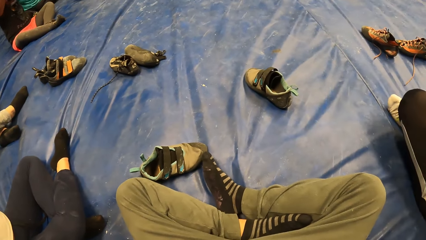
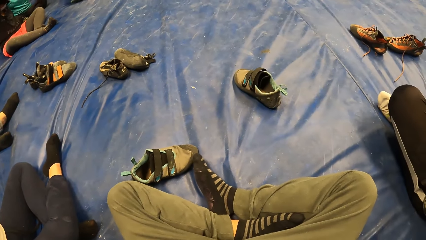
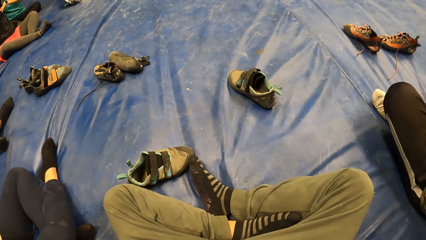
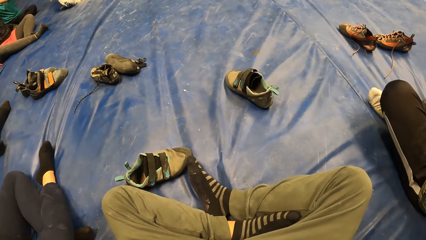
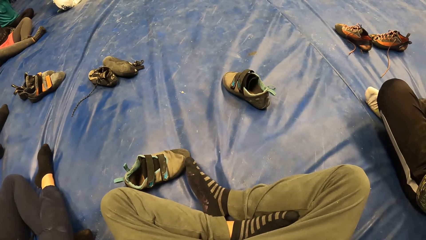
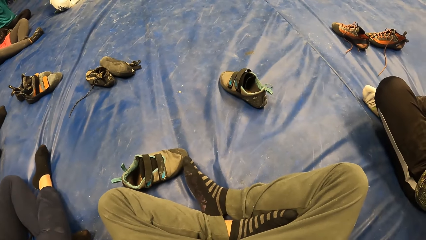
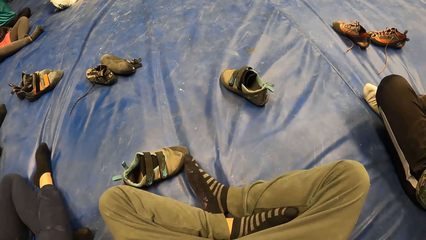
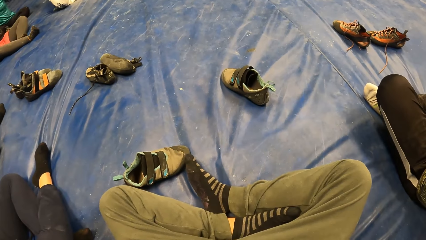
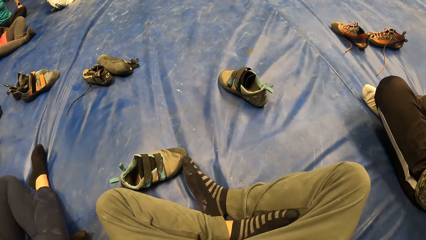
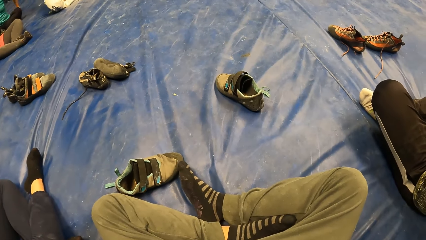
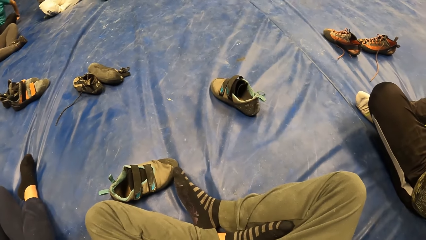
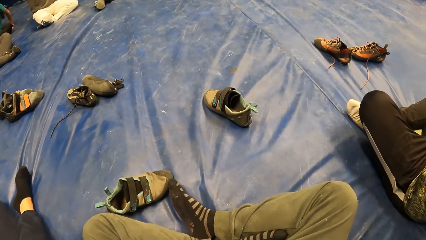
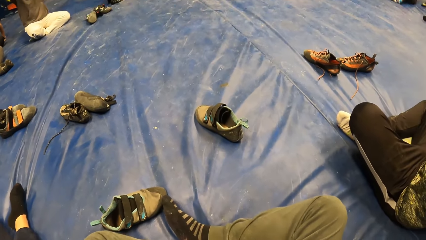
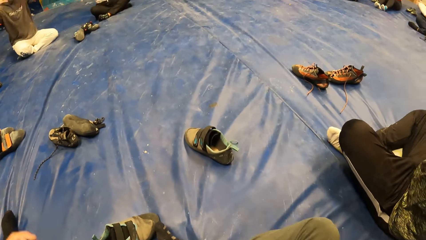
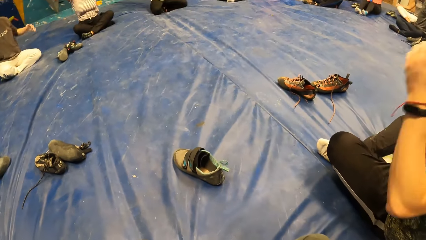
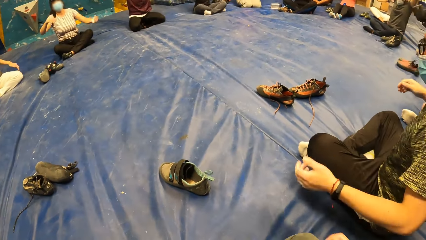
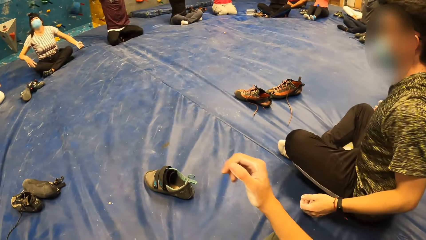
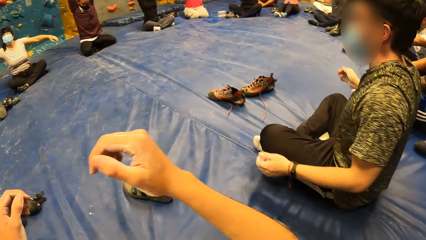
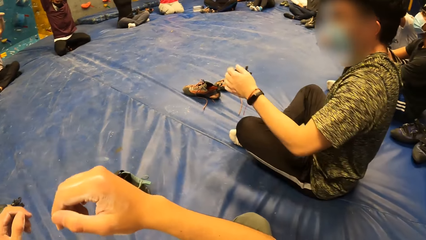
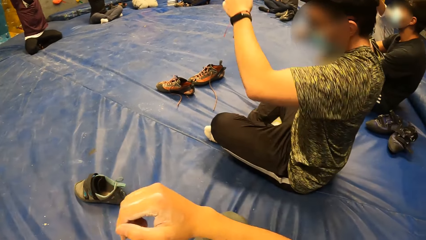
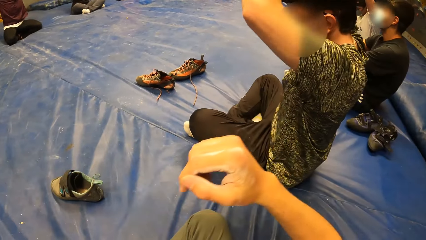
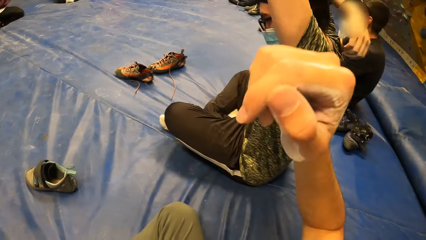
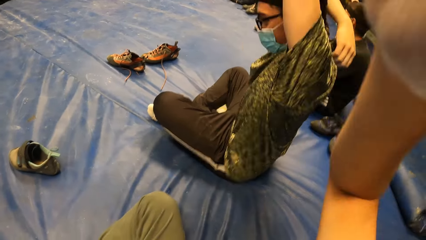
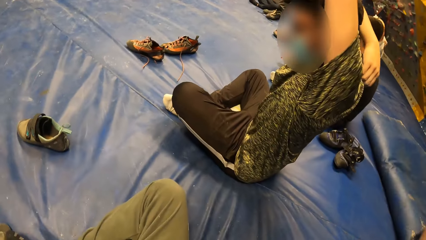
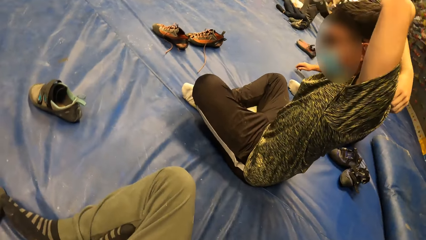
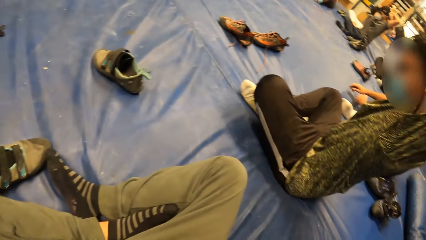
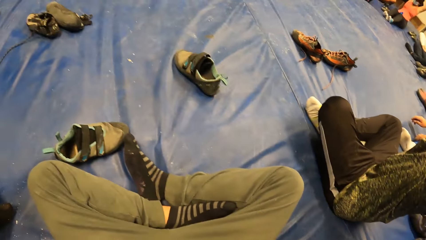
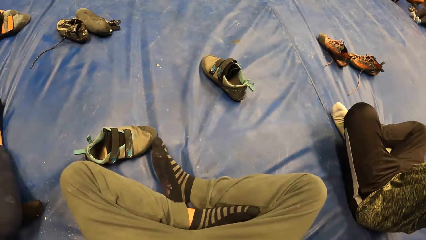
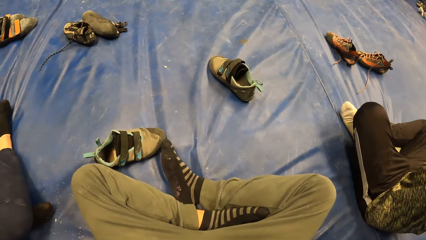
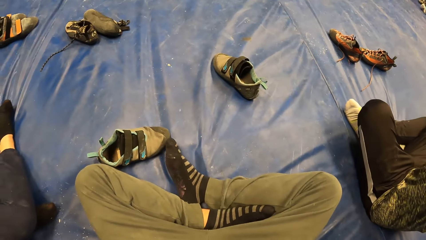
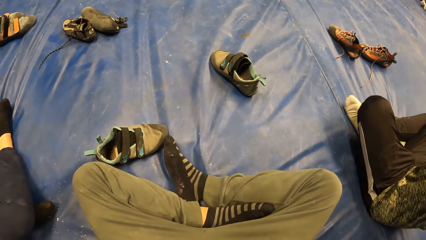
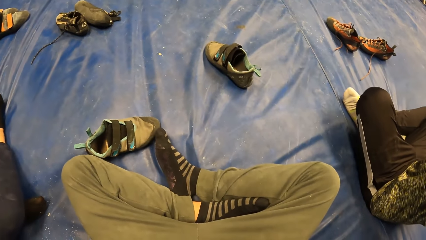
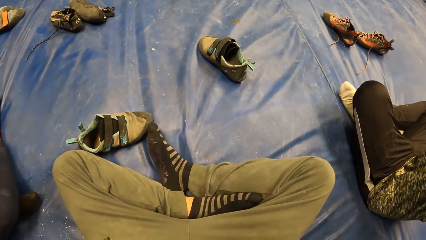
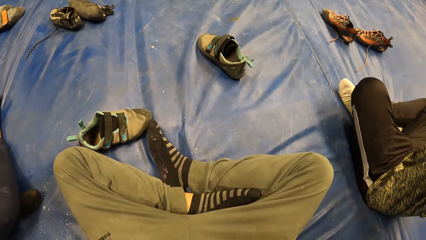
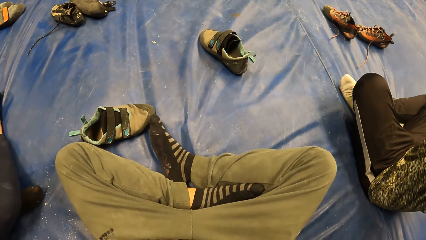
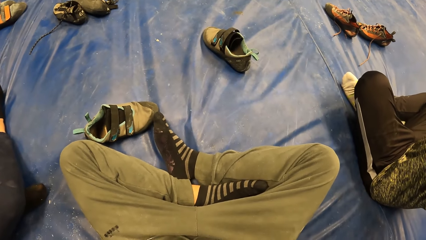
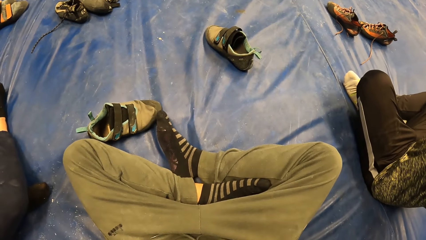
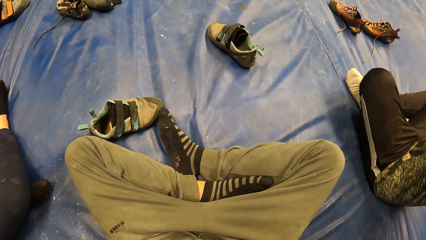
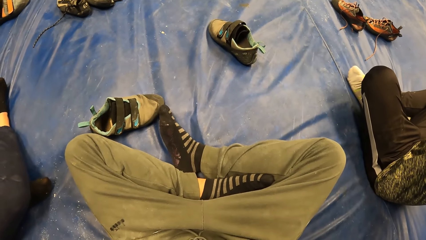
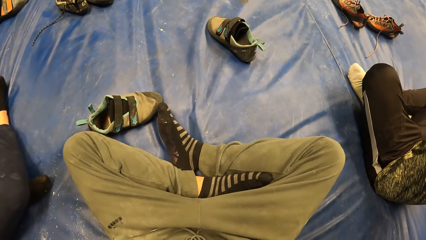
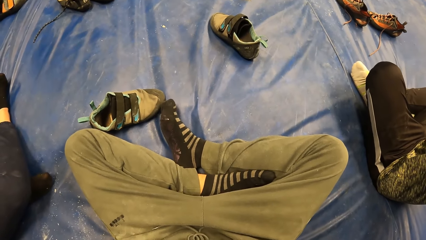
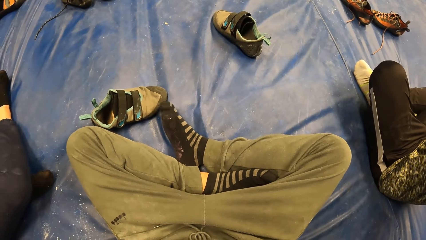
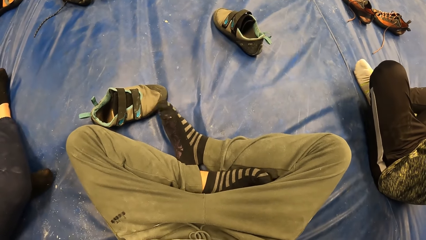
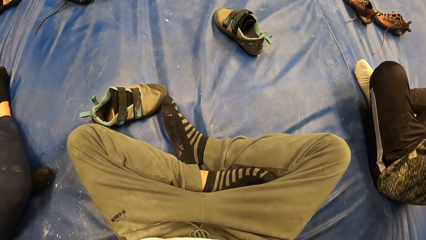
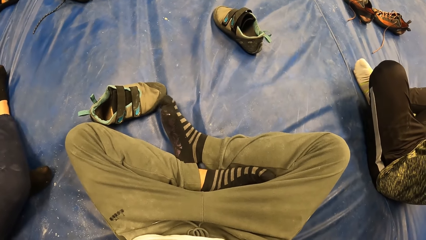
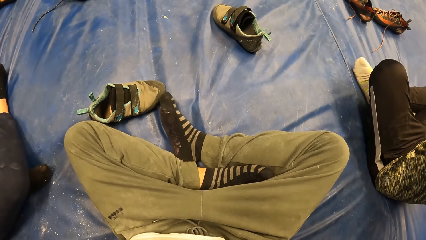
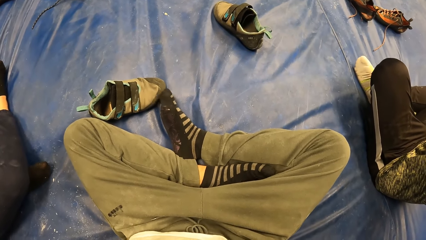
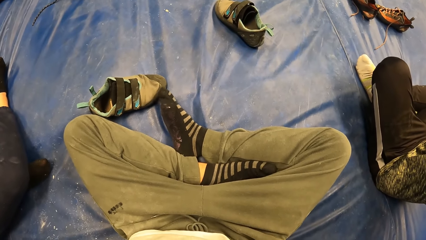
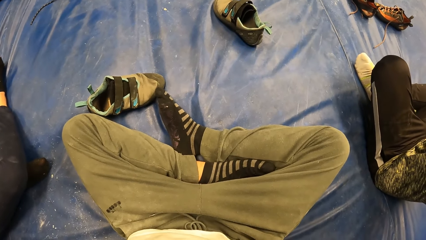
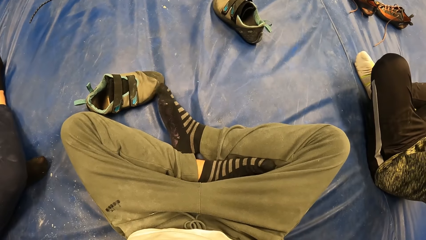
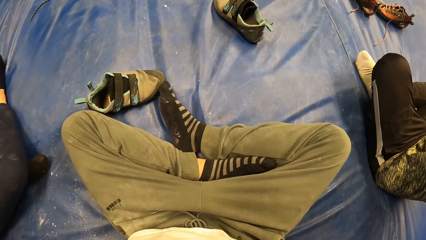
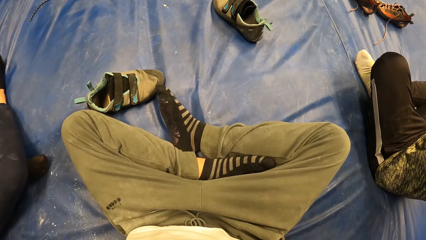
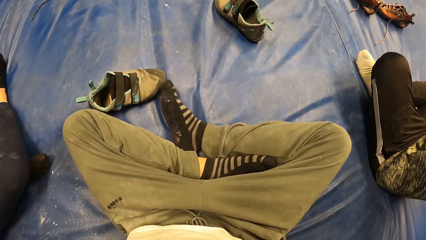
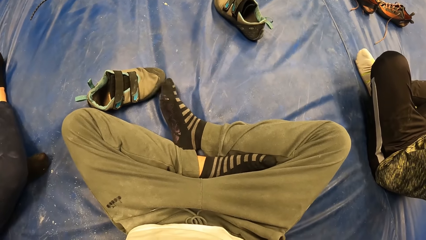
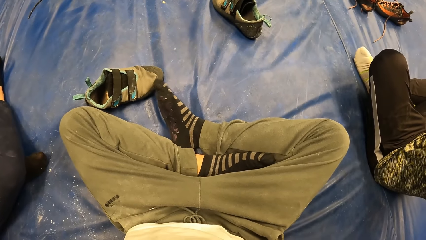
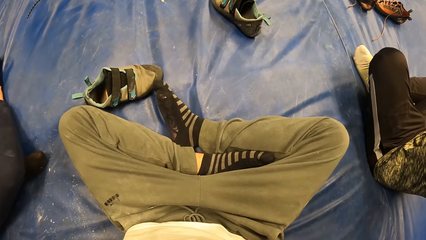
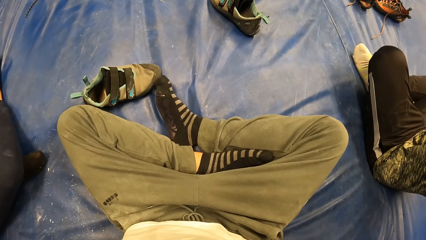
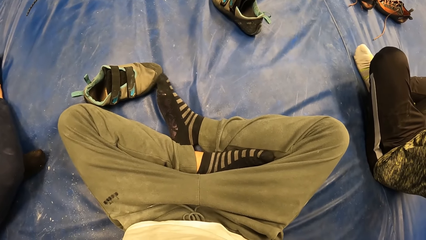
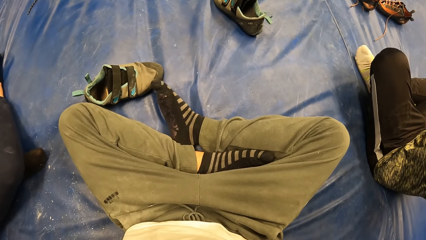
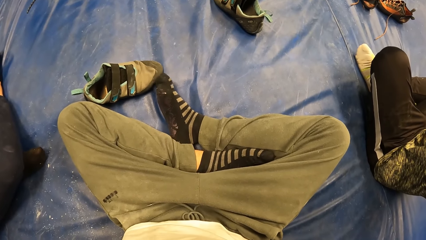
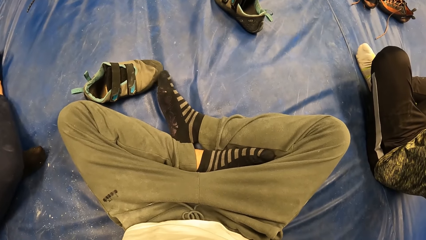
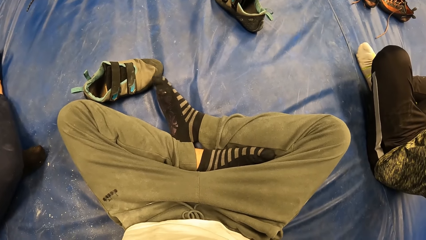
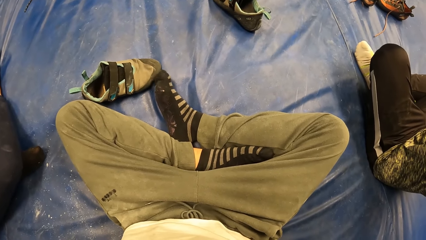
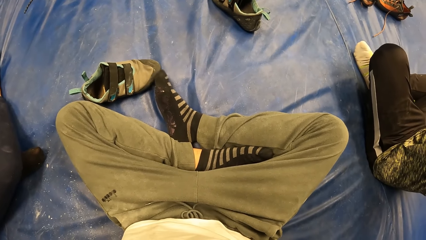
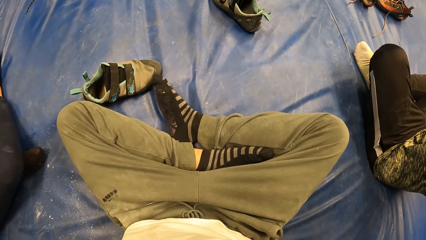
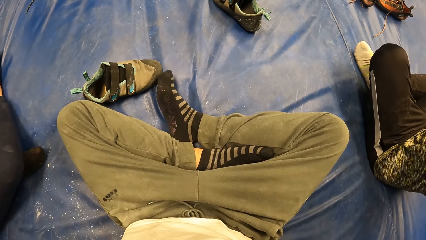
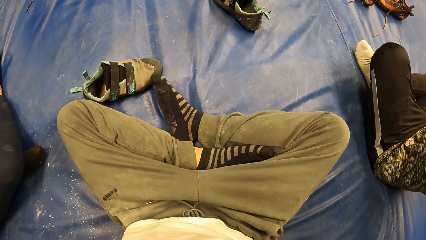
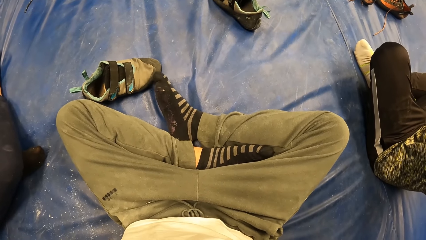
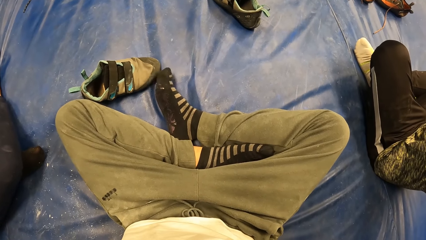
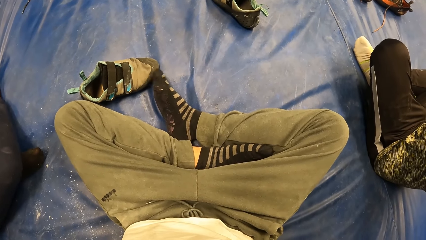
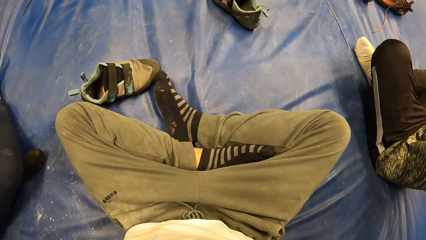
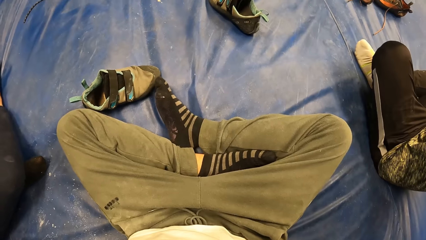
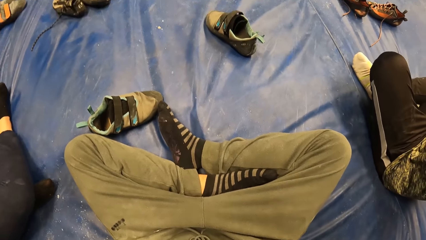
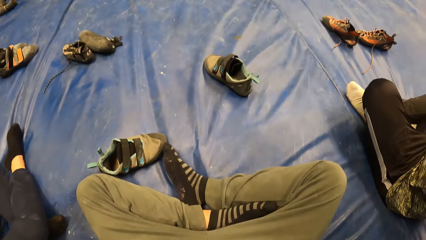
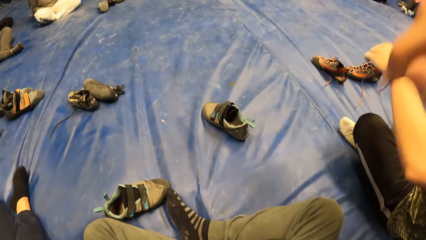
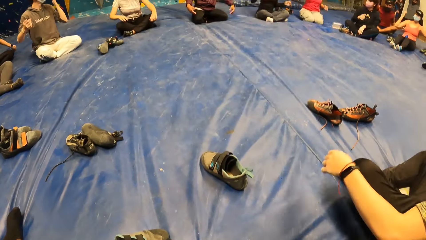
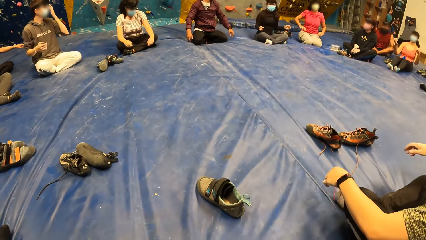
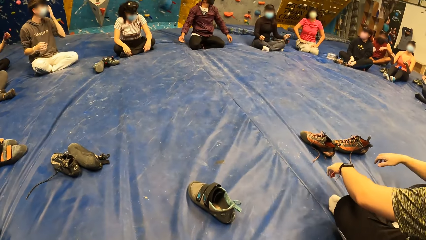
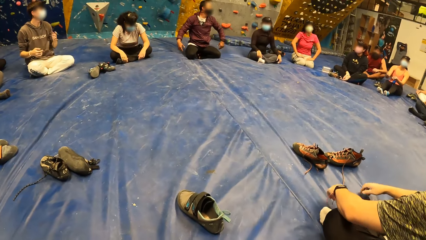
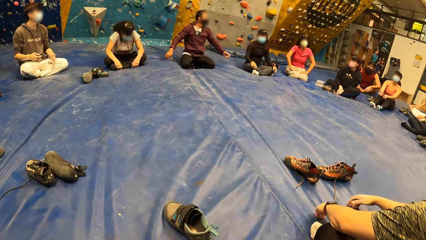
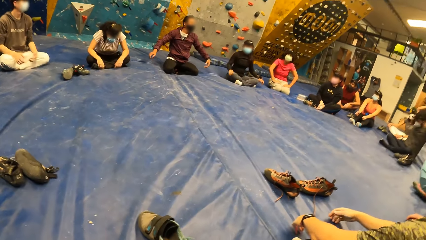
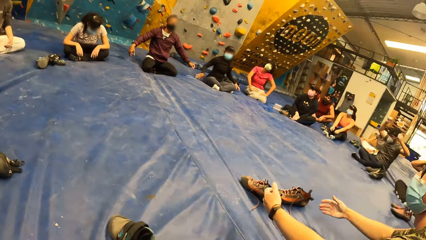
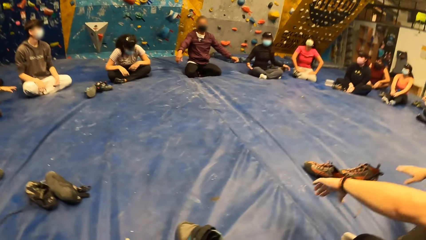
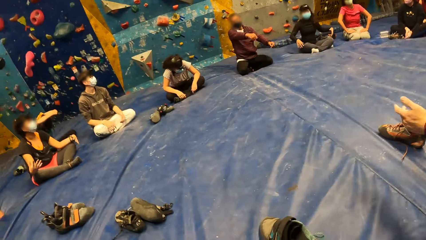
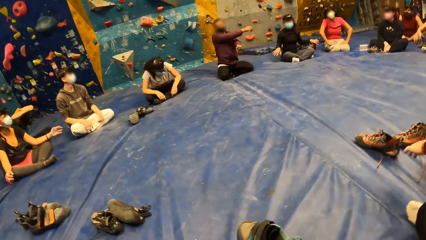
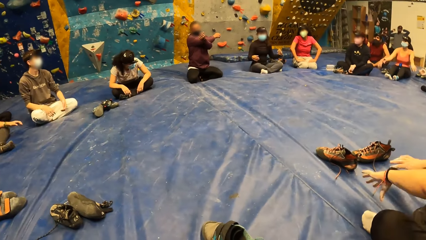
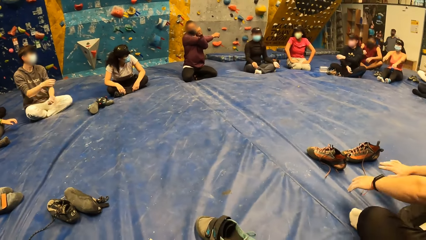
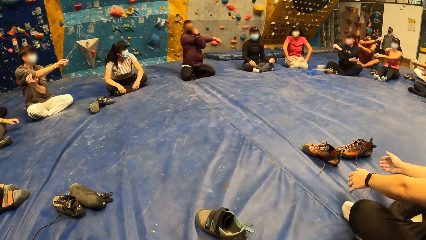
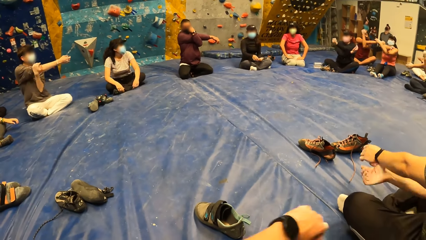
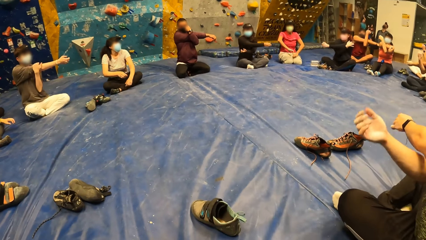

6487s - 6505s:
The camera wearer looks around the room. He raises the hands. He looks around the room. He exercises his toes. He turns towards a group of people.
